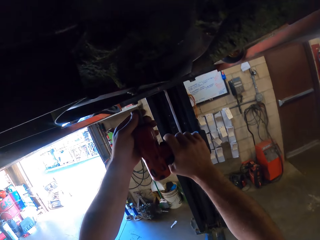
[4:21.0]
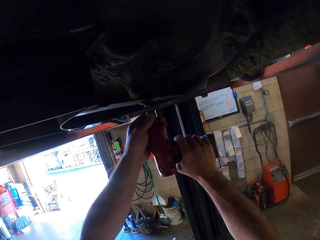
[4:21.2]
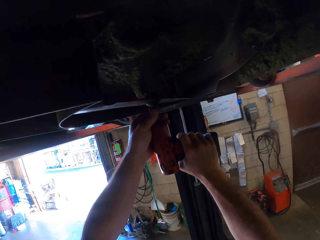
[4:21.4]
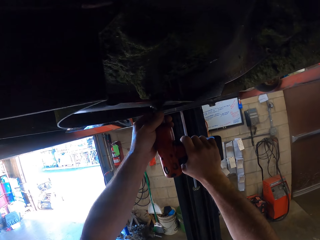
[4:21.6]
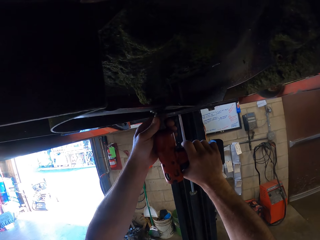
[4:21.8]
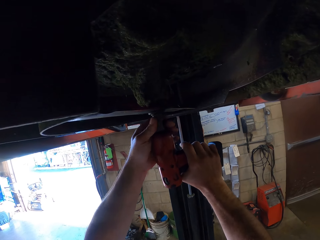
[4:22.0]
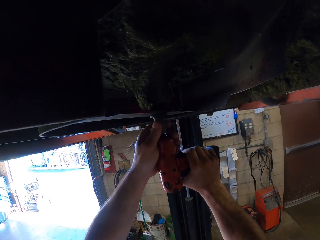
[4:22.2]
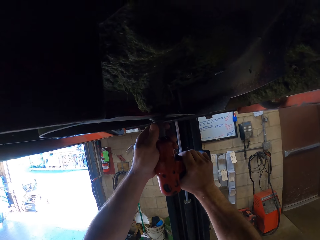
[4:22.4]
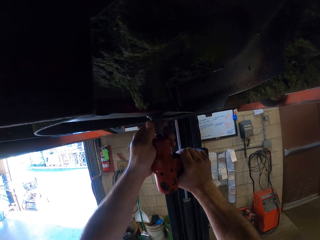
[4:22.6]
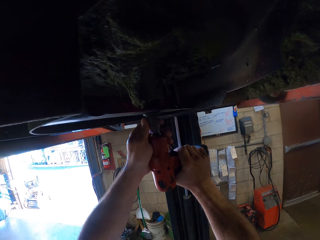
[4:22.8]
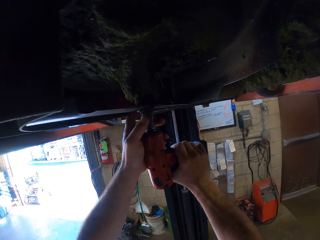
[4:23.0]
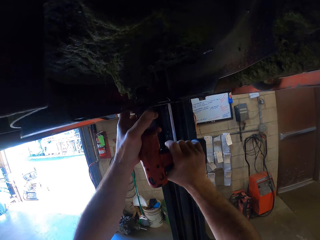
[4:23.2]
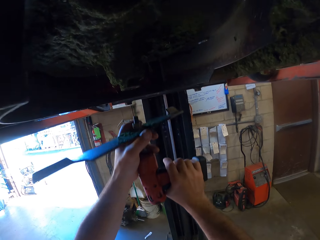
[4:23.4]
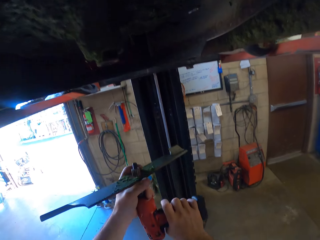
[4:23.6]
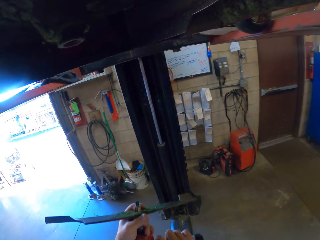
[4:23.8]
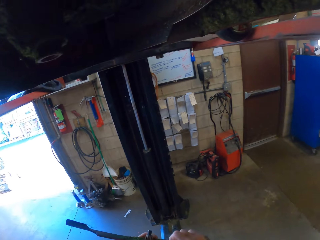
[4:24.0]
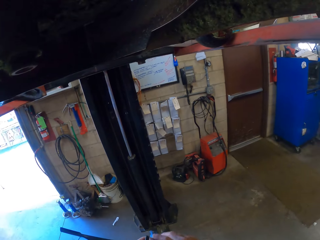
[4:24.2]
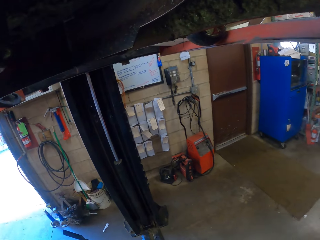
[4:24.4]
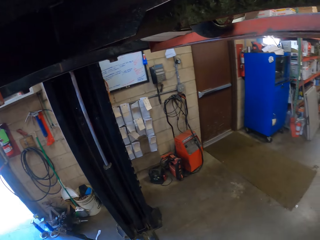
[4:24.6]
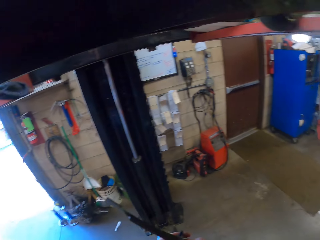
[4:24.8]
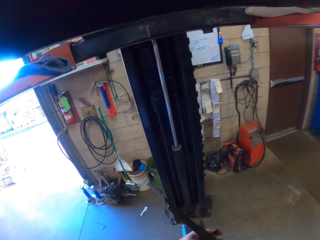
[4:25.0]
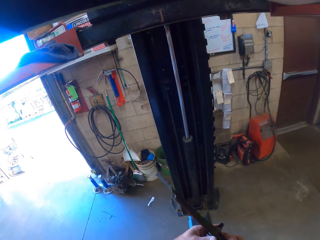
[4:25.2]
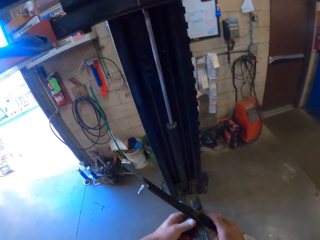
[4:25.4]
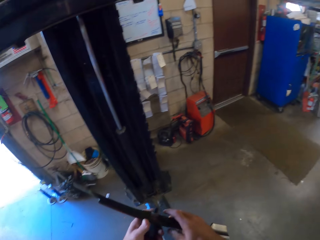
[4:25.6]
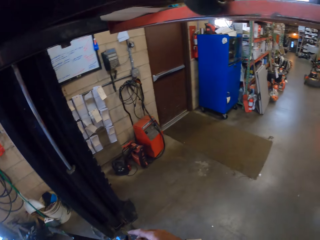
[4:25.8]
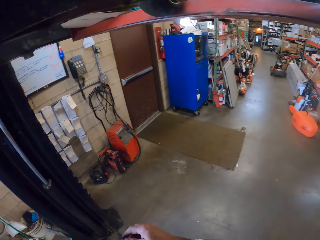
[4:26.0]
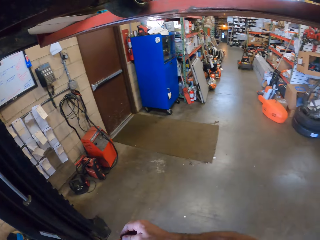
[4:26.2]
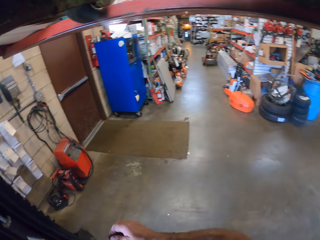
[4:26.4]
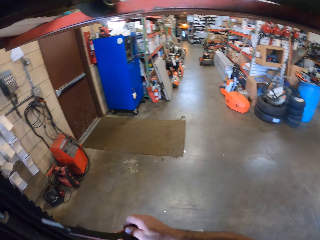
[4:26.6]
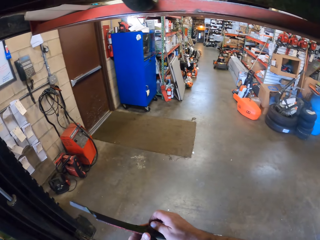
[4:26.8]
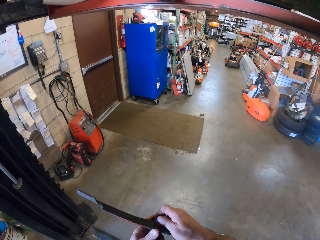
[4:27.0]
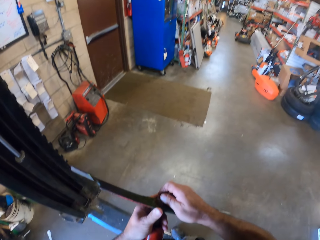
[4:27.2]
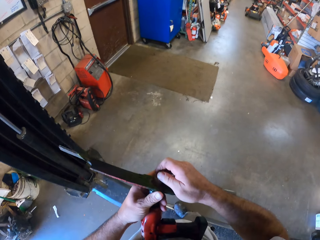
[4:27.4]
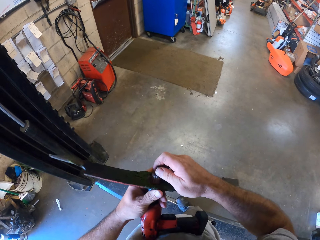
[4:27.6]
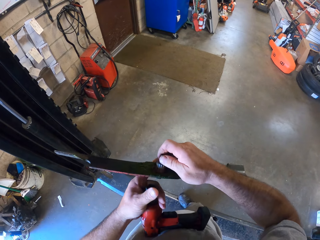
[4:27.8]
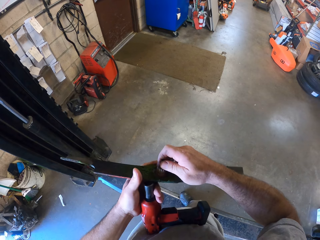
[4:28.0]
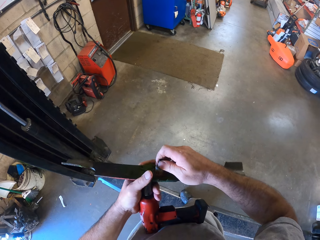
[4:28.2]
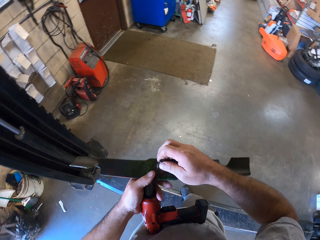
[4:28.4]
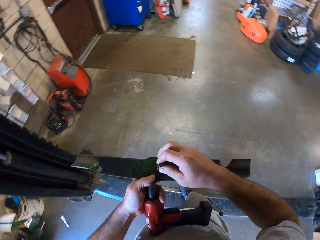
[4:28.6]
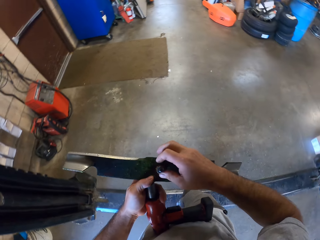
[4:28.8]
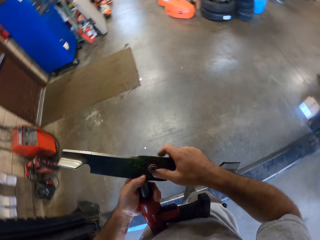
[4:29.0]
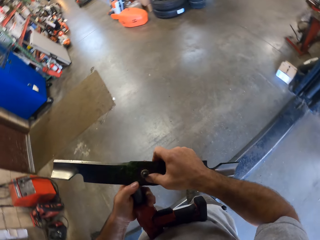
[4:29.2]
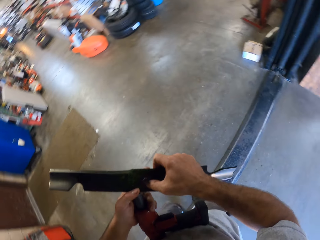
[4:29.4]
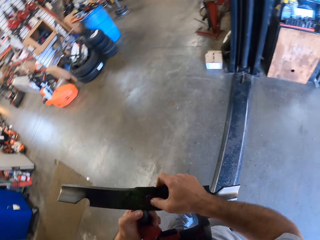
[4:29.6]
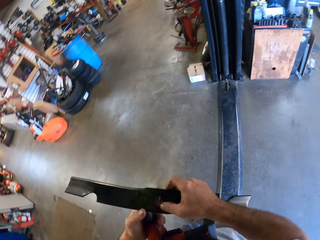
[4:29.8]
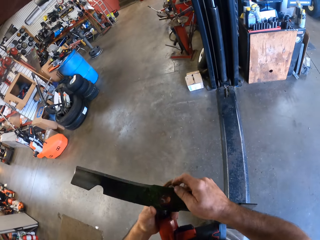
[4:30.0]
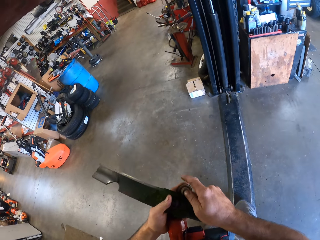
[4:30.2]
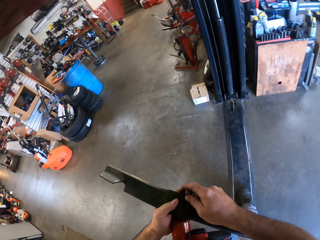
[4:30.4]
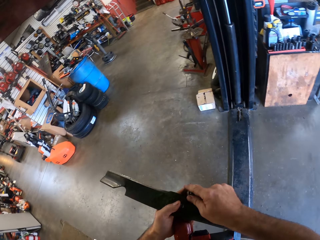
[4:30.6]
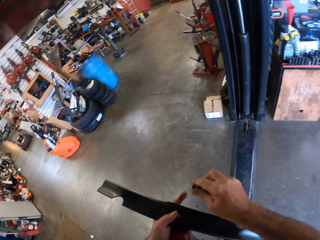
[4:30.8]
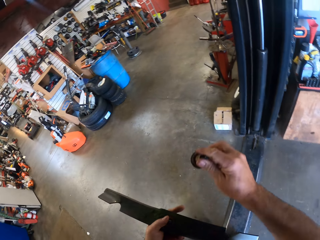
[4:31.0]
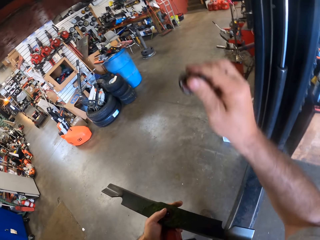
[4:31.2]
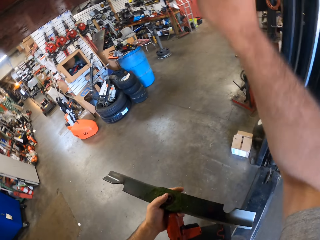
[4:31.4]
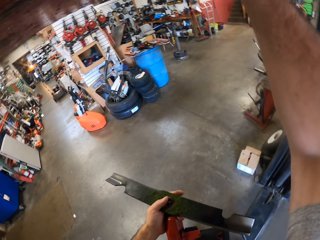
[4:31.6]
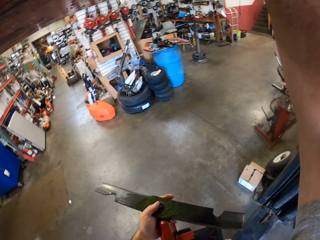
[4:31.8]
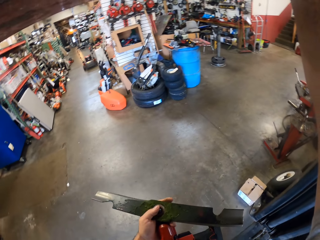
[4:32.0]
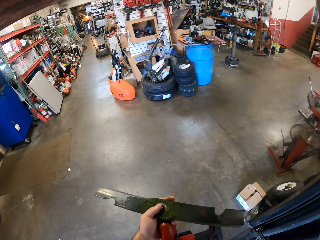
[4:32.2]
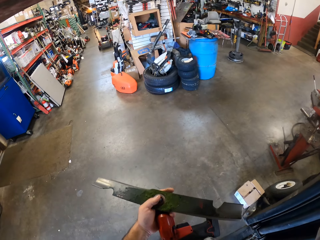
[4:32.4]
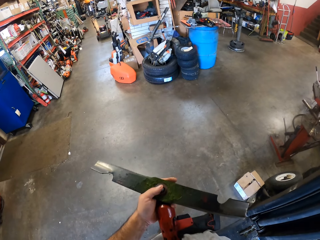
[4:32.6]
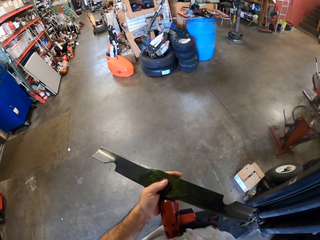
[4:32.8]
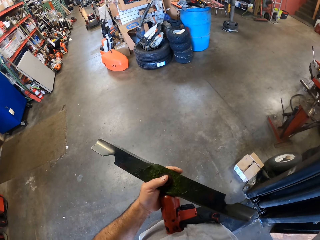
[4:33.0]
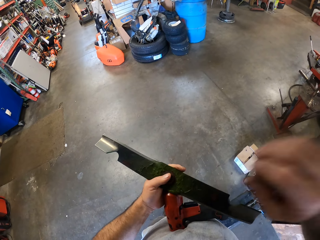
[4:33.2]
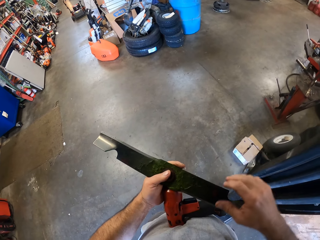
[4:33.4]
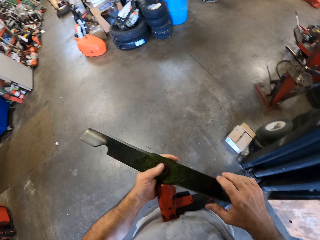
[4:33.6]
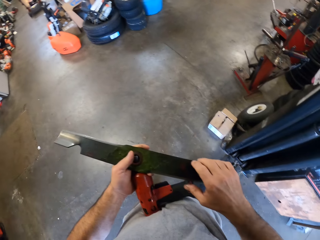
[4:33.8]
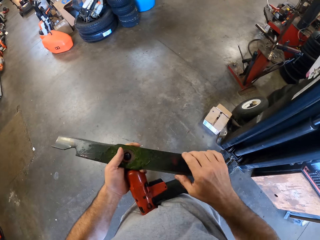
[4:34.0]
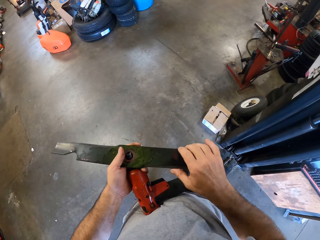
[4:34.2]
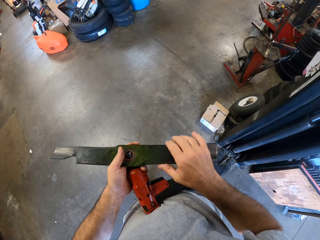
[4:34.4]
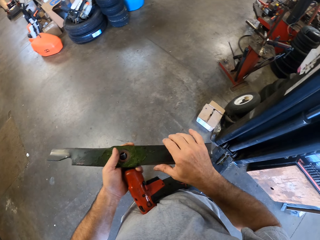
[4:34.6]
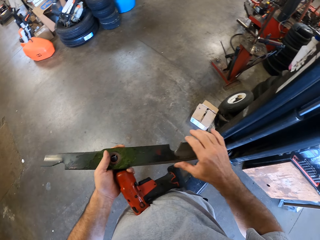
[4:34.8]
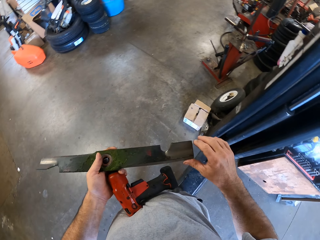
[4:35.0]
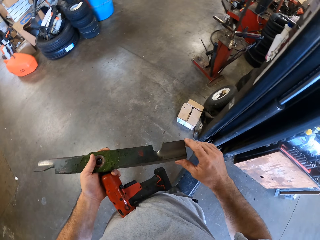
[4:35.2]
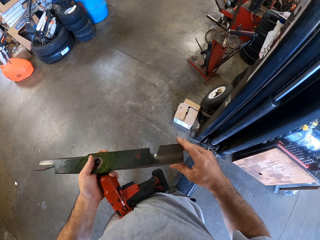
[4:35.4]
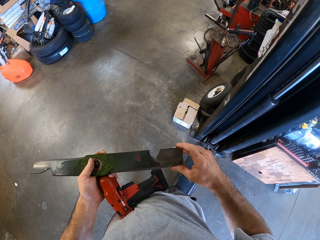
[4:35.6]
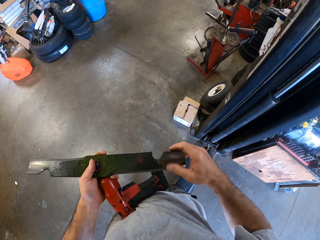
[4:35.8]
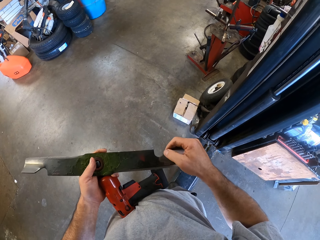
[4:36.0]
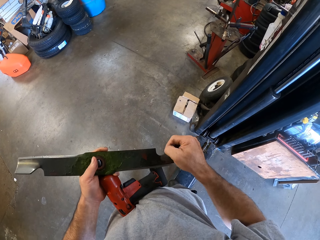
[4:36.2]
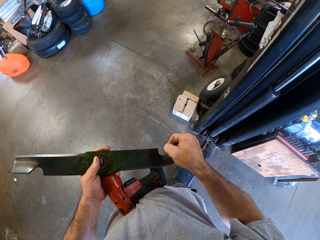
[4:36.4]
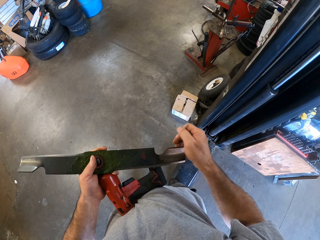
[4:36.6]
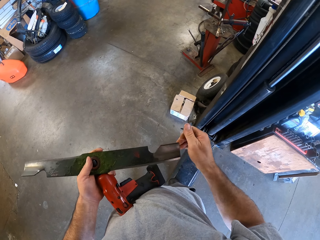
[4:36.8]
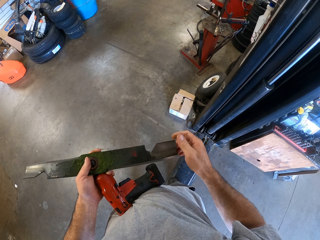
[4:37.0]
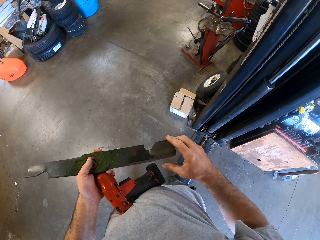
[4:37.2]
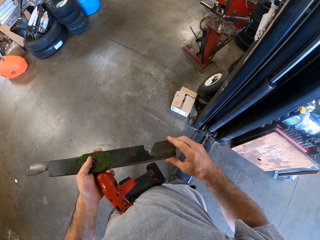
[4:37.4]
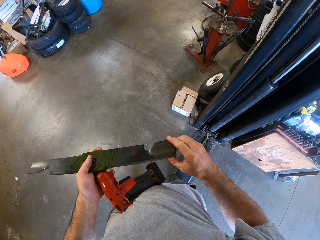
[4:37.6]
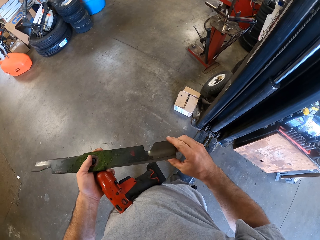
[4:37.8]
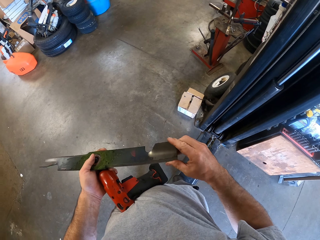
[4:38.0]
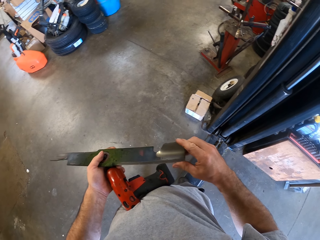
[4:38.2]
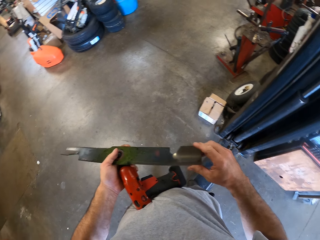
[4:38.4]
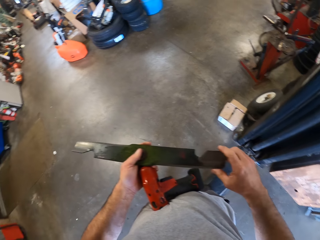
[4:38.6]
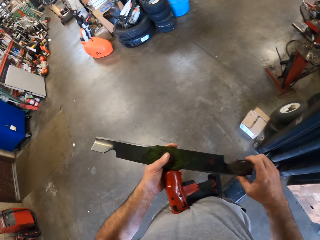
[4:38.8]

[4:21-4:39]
The camera wearer removes the bolts with the machine. They unscrew a third metal from the lawn mower. They remove the metal from the cordless wrench. They remove a bolt from the metal, drop the bolt on the workshop lift, and hold the metal with both hands. They examine the metal.

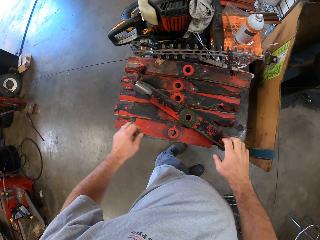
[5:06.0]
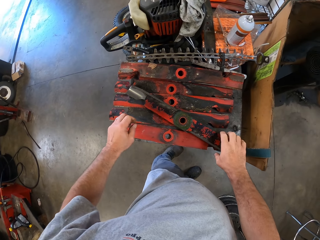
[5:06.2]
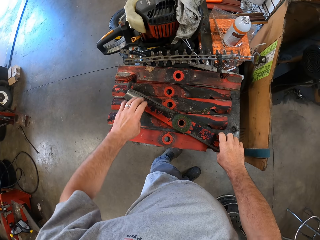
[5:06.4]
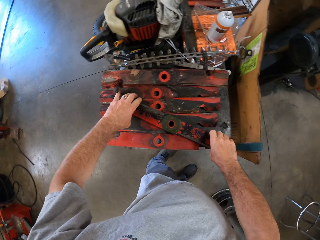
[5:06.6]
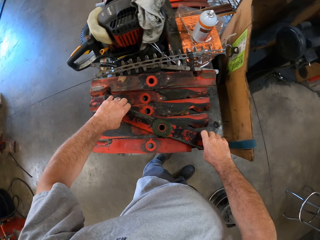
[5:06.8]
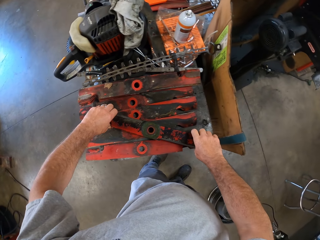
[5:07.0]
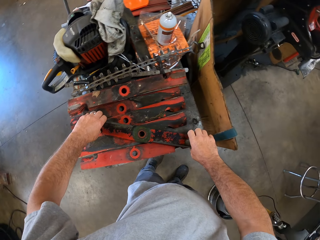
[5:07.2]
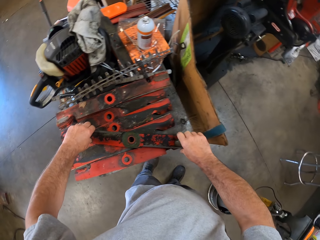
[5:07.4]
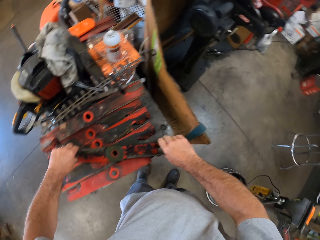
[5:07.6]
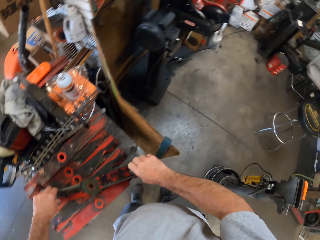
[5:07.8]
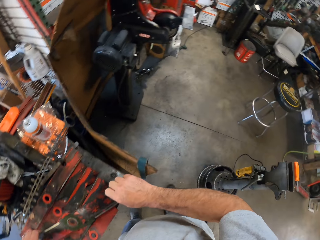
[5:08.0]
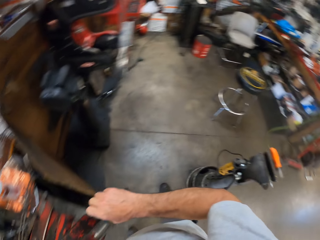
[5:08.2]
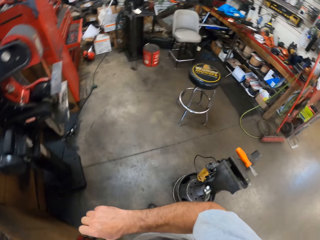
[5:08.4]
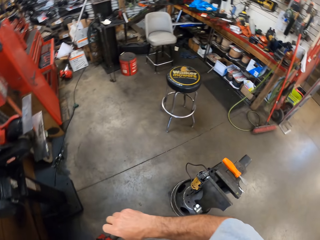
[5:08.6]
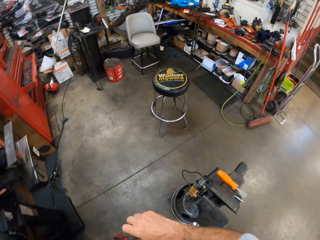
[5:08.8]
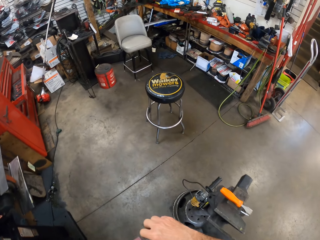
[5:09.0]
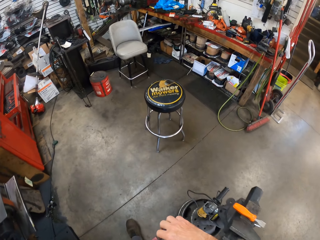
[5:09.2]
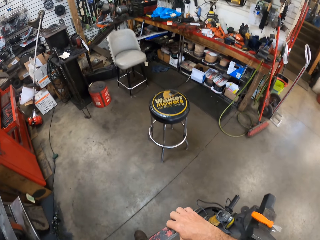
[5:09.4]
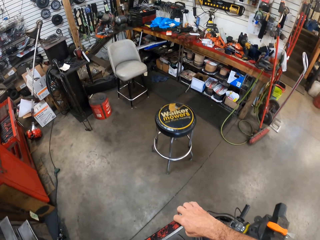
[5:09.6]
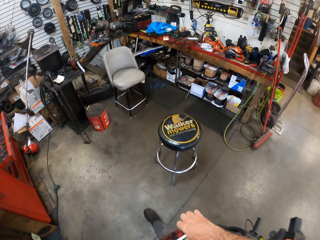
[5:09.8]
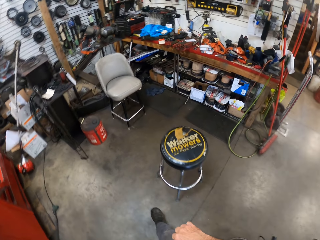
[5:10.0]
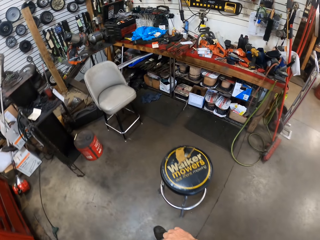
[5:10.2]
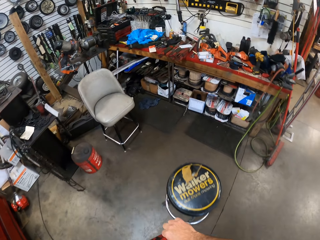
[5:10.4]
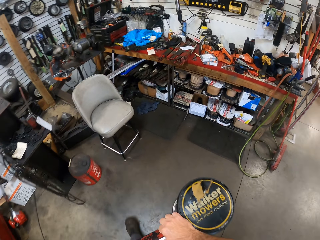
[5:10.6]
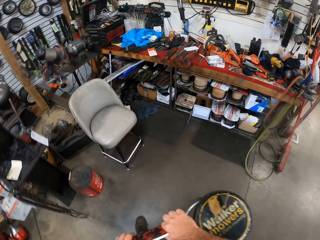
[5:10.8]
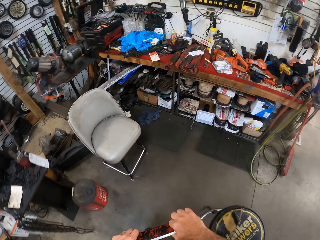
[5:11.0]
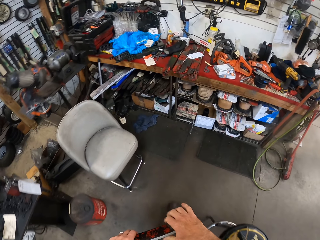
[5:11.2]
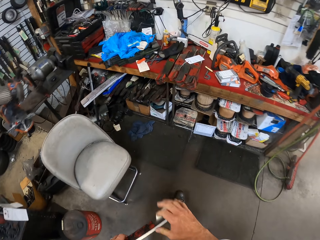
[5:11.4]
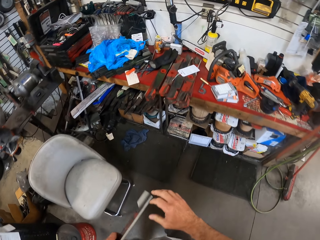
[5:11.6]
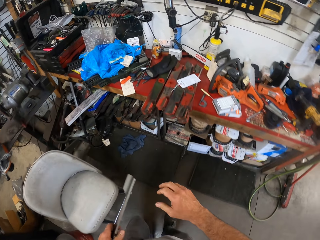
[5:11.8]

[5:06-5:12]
The camera wearer picks up the lawn mower blade with his hands from the metals on the drum. He walks towards the table.
